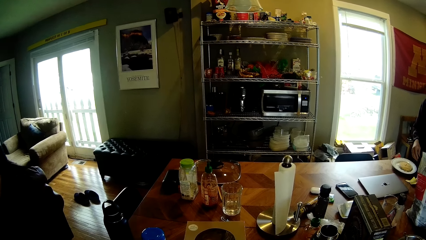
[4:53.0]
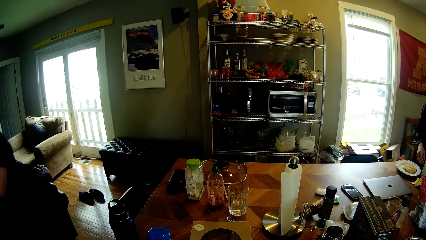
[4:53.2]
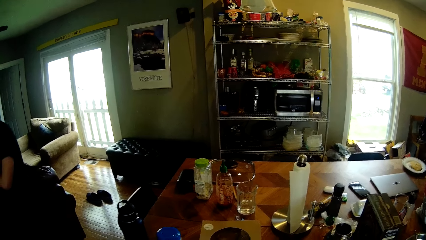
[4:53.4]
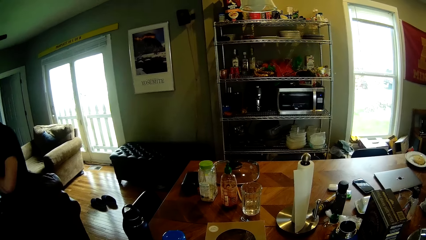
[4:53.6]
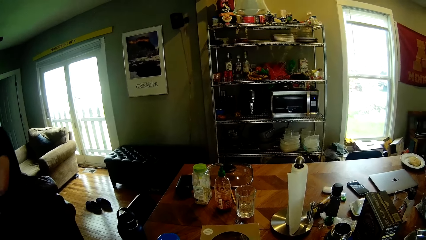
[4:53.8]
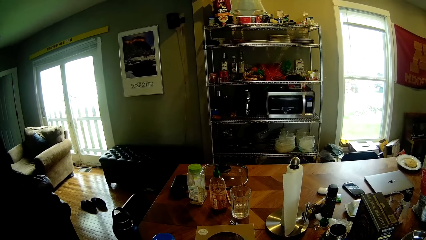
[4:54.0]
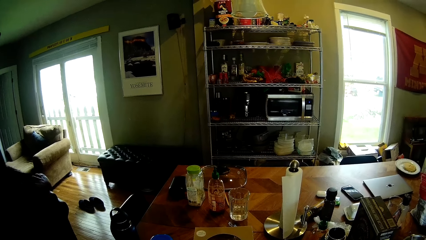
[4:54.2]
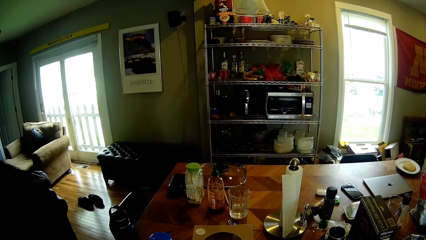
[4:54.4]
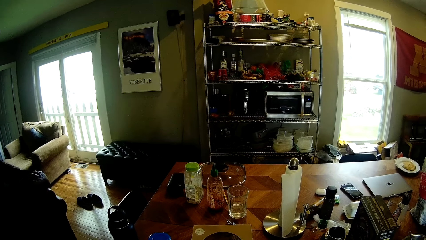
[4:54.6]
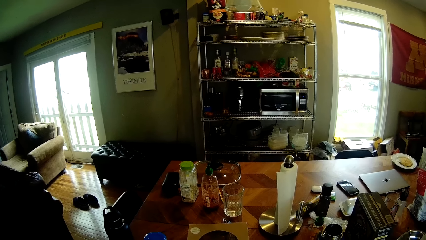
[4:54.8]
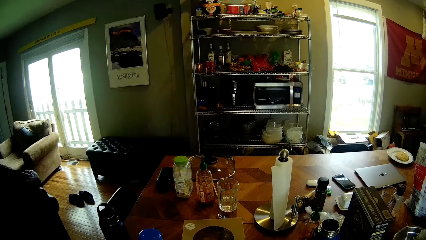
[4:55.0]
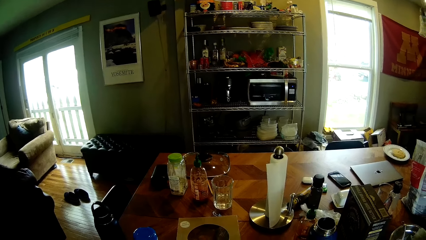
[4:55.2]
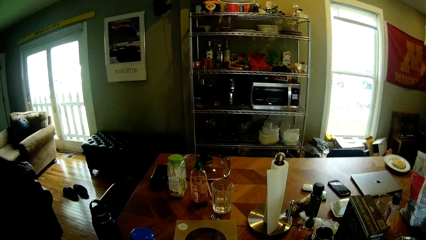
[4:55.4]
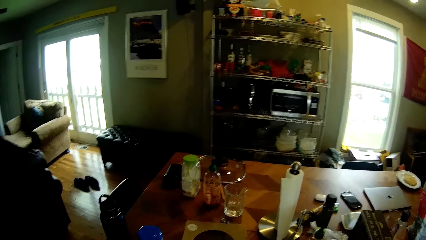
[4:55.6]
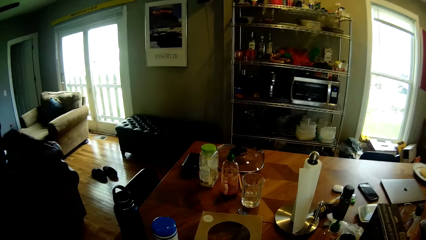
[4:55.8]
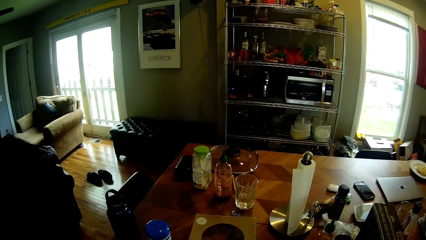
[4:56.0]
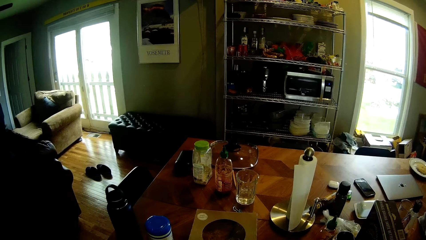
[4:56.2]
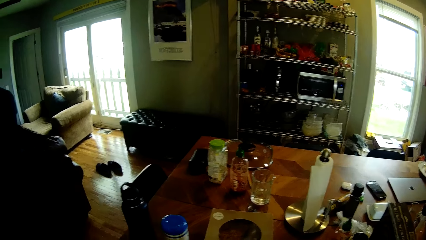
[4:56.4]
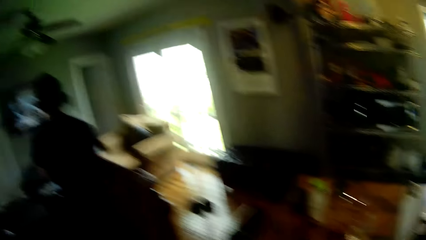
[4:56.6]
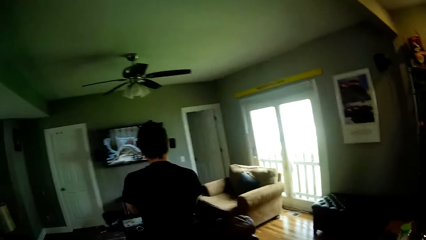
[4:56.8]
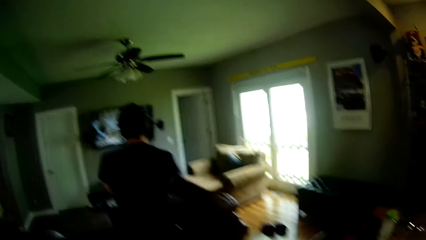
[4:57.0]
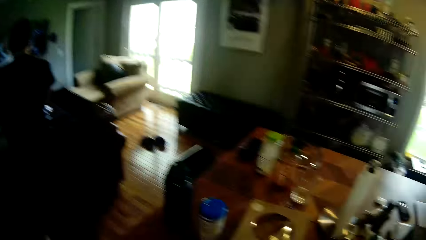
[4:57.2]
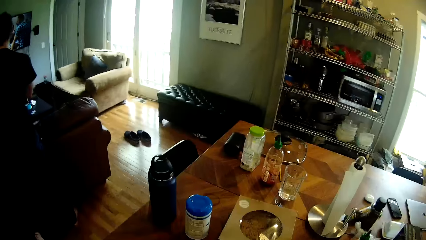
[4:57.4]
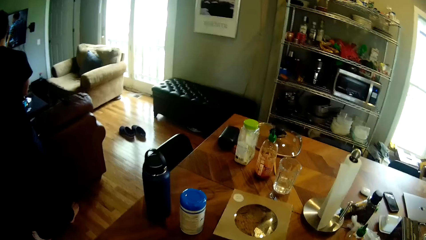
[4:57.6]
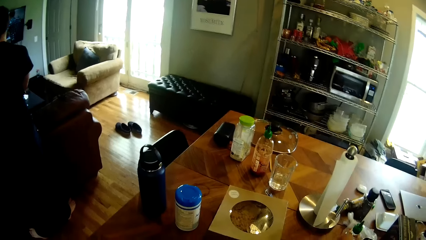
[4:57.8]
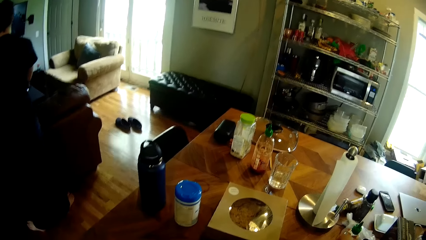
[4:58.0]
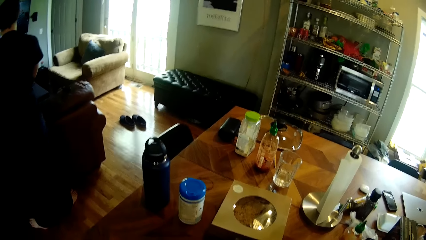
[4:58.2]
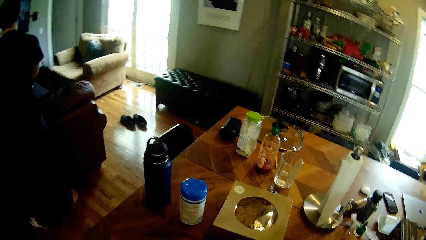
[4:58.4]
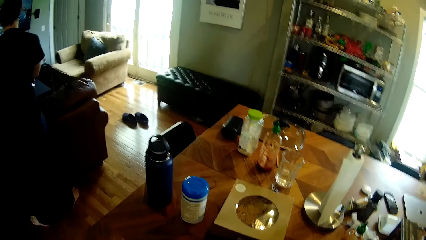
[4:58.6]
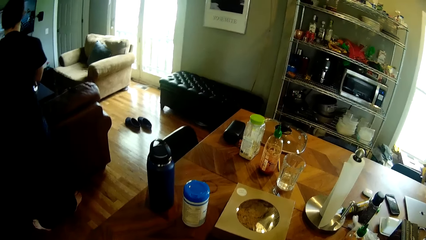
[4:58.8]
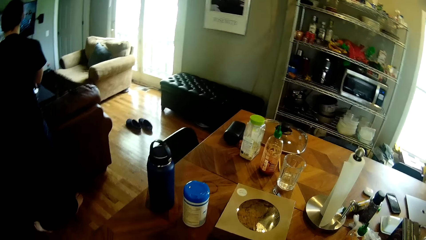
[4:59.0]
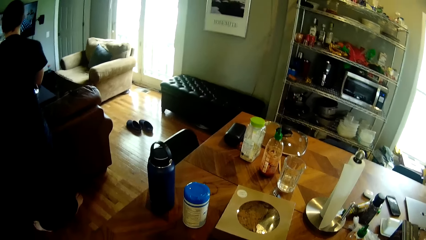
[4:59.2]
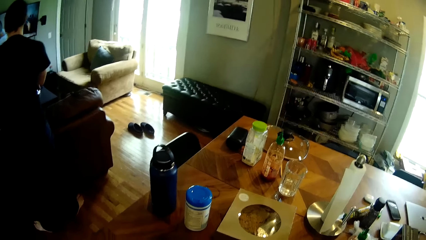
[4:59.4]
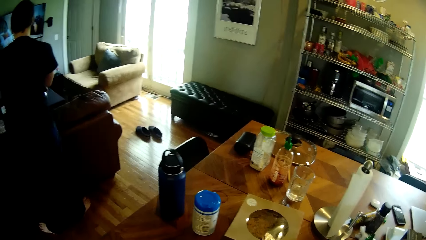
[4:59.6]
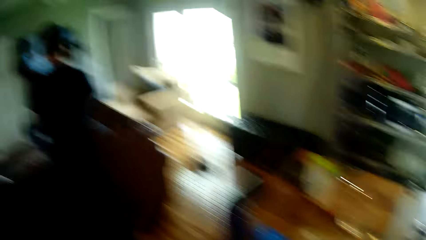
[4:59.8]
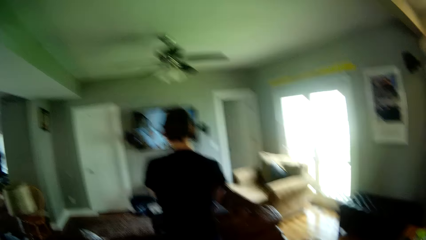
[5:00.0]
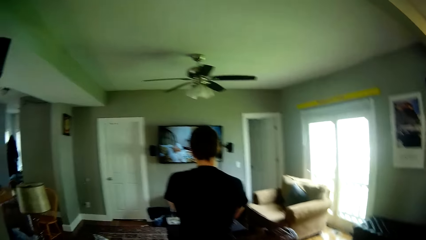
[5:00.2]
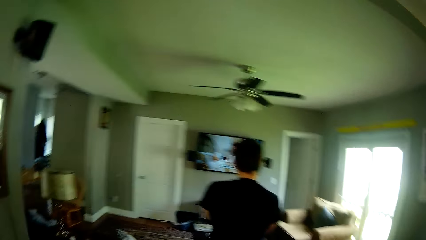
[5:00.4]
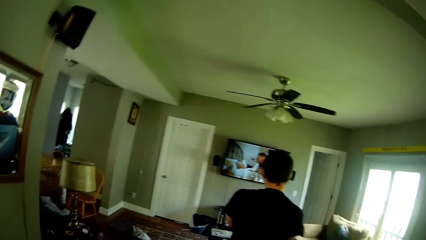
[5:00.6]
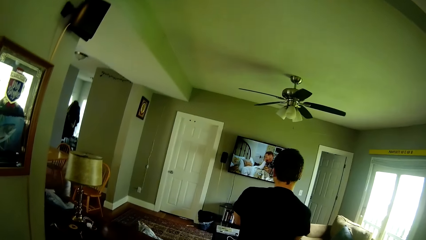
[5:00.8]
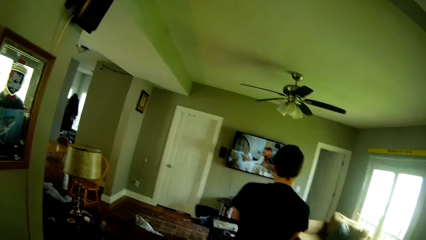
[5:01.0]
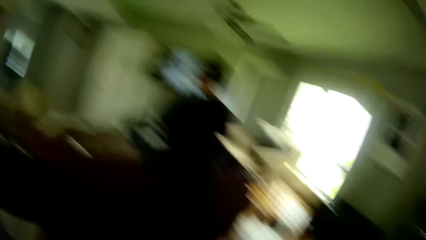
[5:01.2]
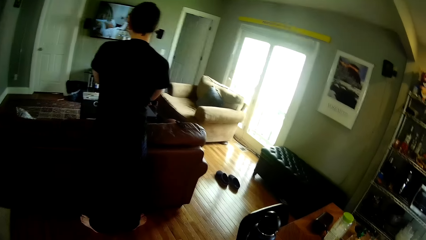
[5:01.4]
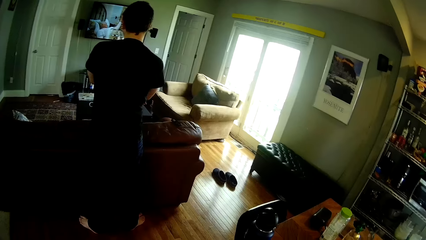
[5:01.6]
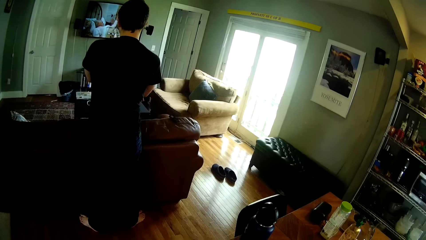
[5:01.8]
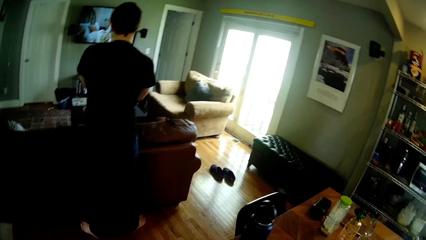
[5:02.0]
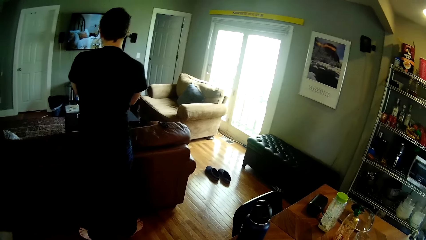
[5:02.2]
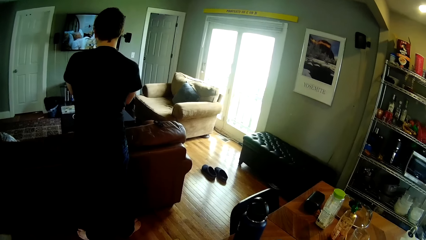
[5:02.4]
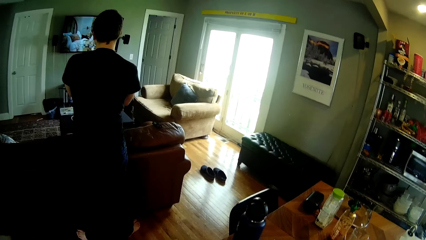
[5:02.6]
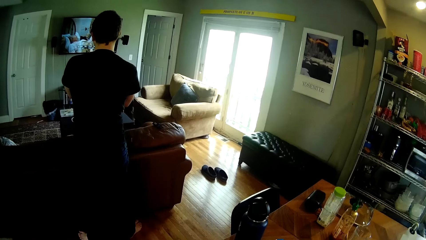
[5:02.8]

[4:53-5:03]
The camera wearer looks around the house.

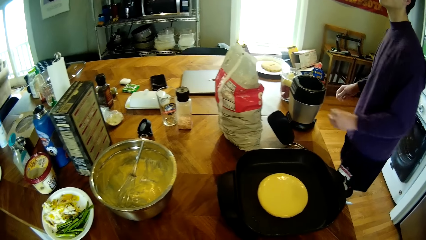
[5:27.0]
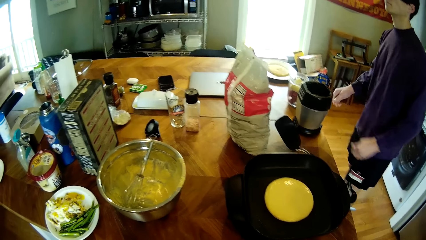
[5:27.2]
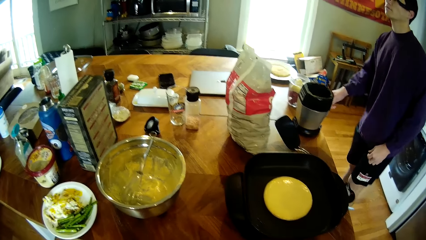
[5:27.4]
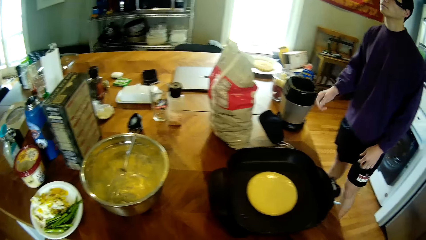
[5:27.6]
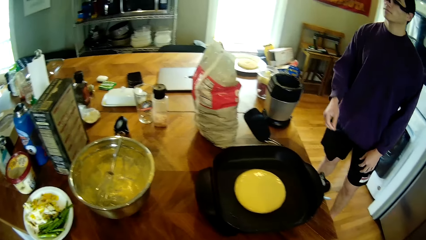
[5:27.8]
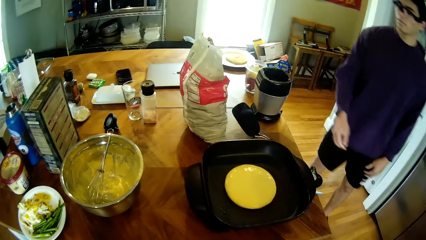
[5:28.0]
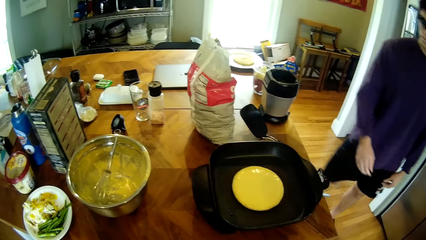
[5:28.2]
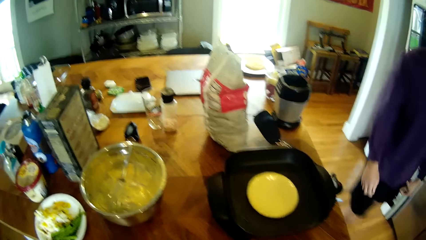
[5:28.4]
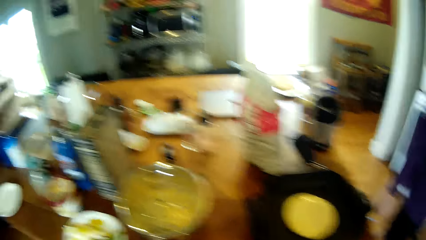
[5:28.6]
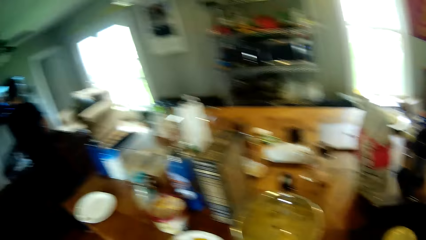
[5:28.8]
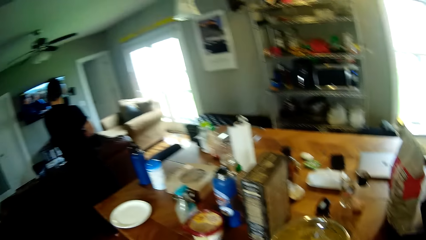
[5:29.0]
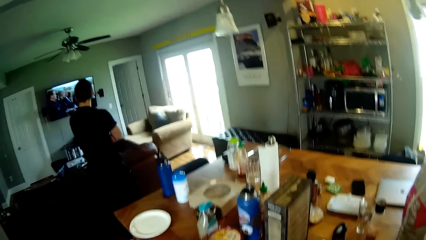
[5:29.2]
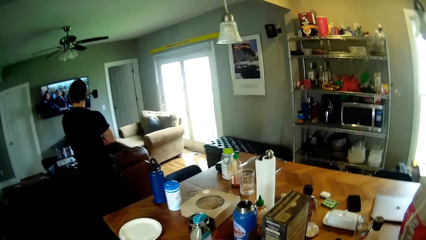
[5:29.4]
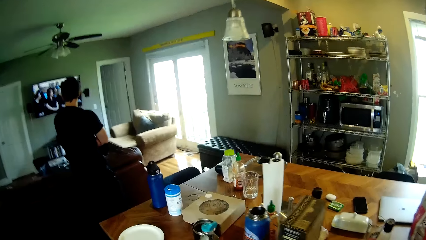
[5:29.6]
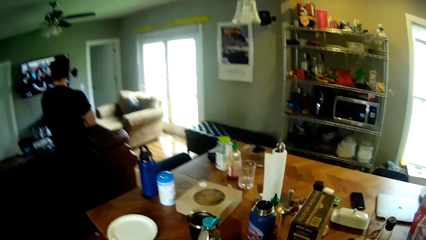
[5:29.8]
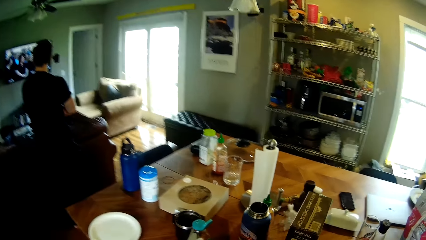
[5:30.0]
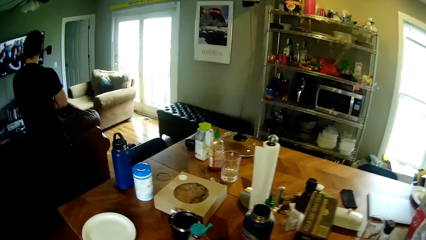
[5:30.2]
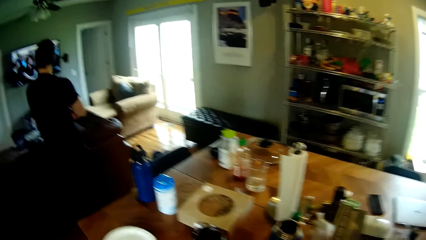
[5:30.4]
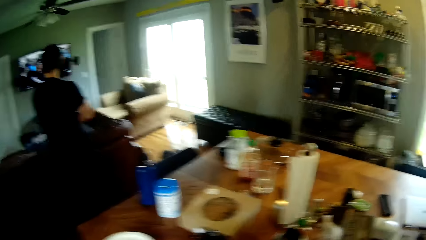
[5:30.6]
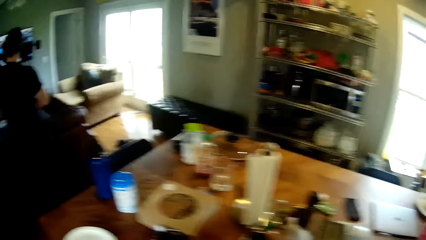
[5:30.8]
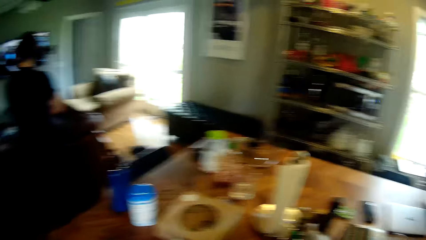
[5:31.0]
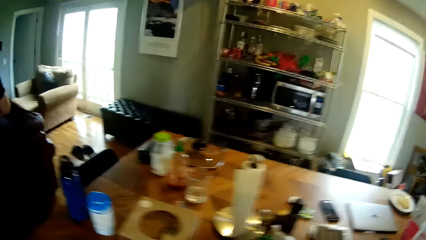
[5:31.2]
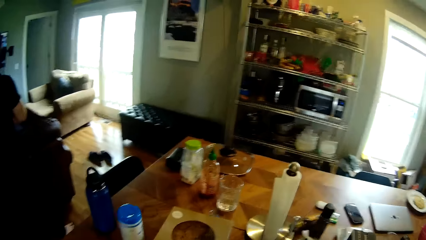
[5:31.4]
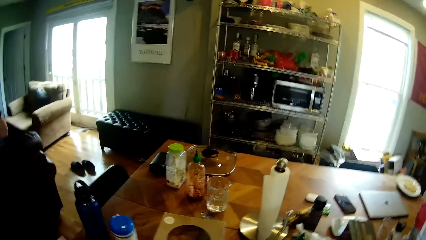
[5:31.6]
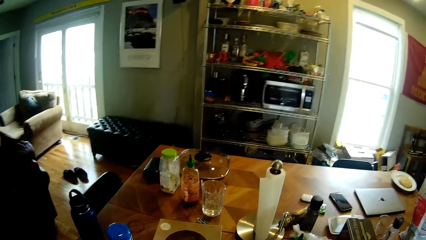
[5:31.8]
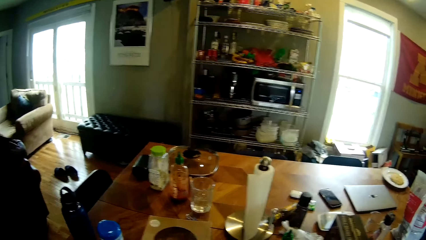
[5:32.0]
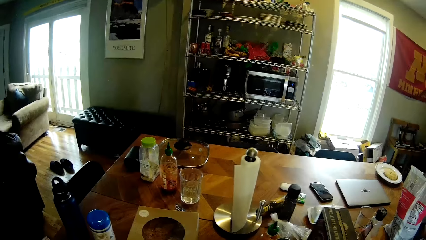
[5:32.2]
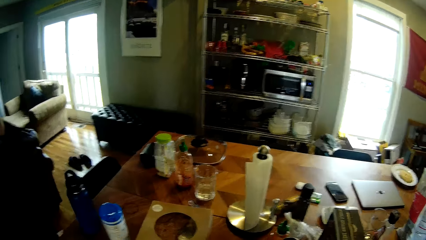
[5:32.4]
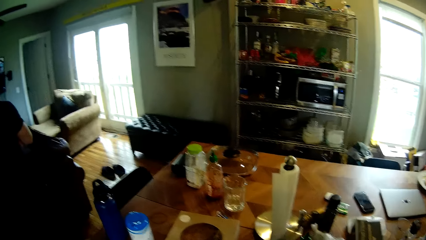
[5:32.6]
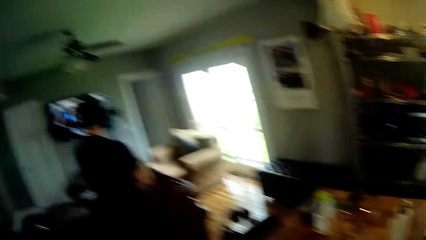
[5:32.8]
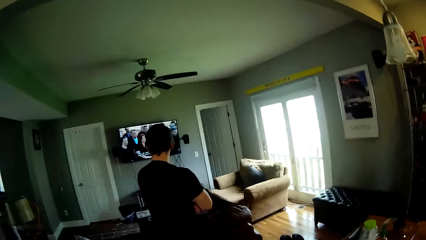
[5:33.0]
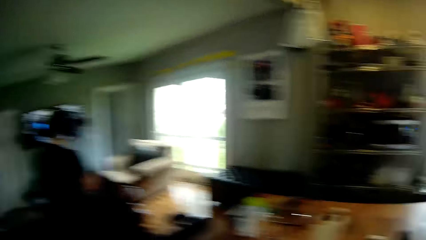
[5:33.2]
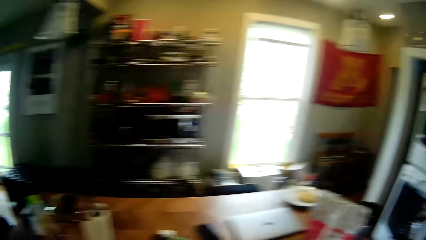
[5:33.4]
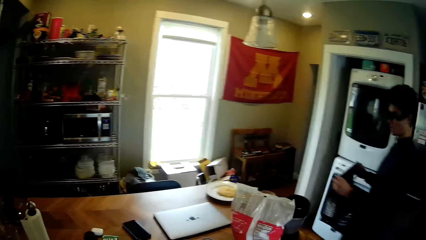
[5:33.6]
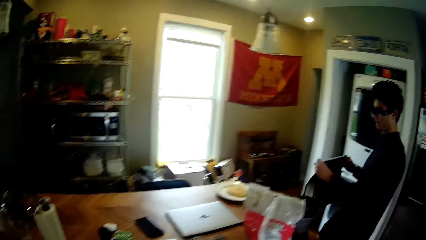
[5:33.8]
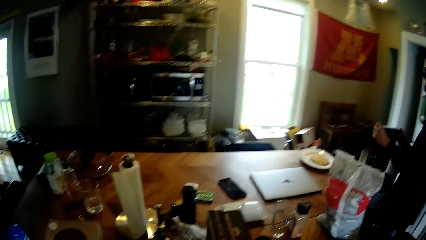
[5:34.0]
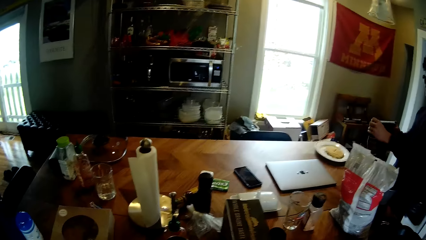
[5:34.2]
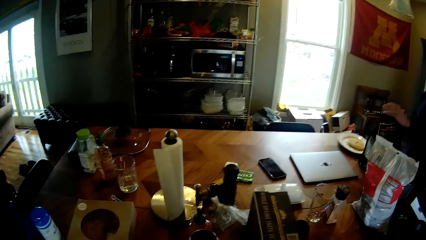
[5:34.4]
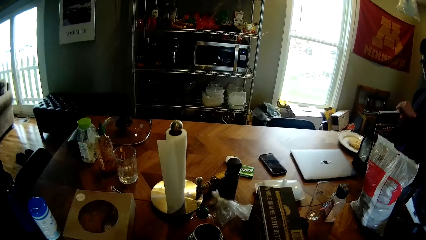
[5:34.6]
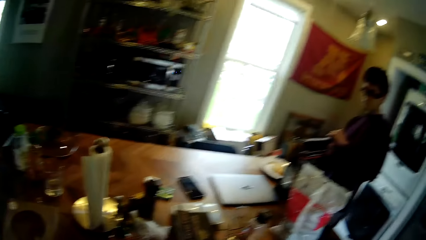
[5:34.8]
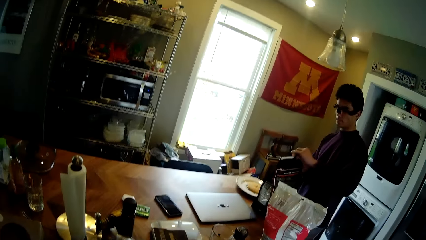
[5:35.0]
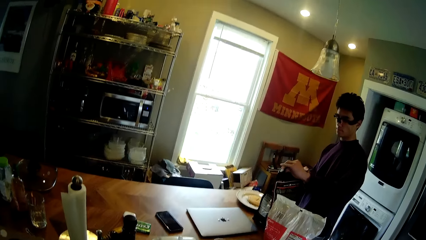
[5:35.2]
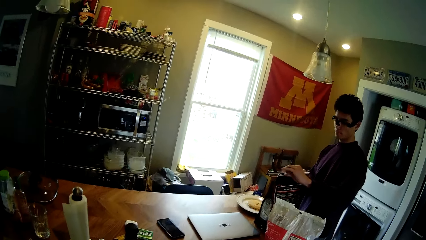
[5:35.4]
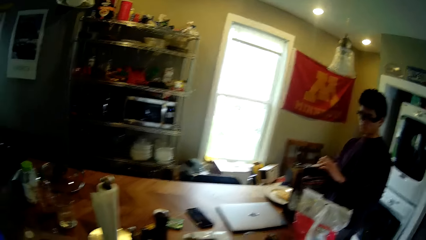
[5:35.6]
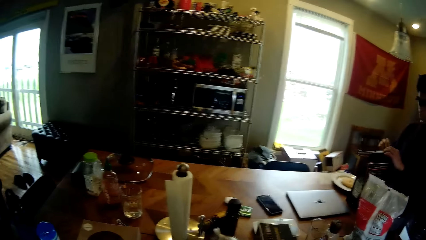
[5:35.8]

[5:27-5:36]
The camera wearer talks to a man. The man drops a seal bag or packet of flour on the kitchen table with both hands and unseals the seal bag on the kitchen table with both hands.
